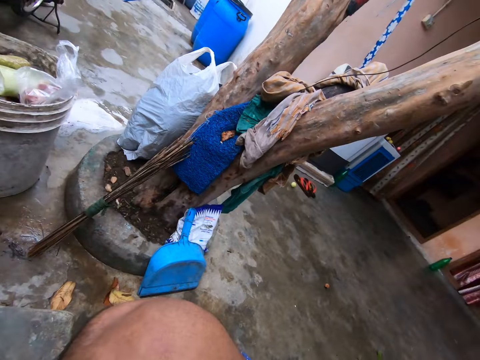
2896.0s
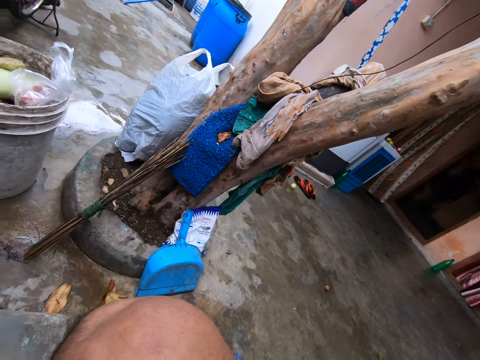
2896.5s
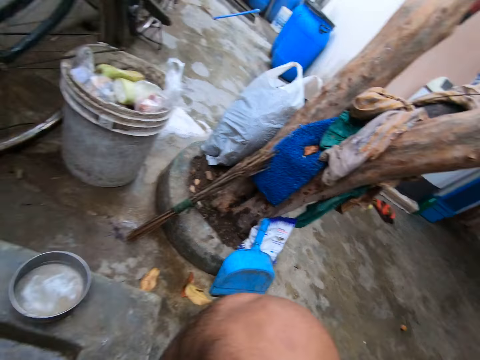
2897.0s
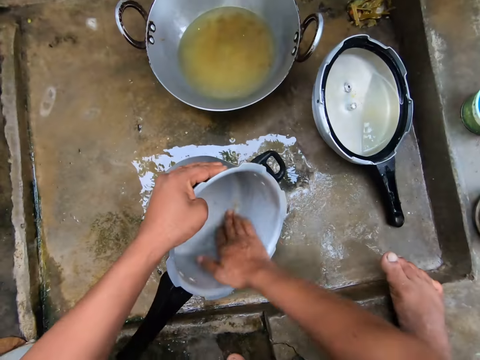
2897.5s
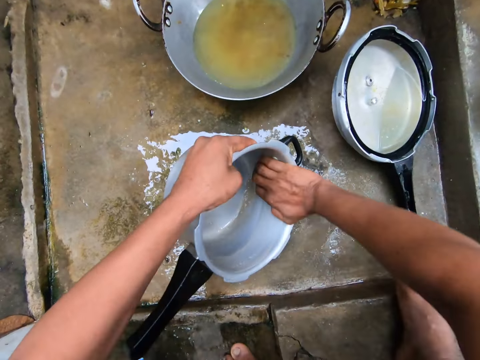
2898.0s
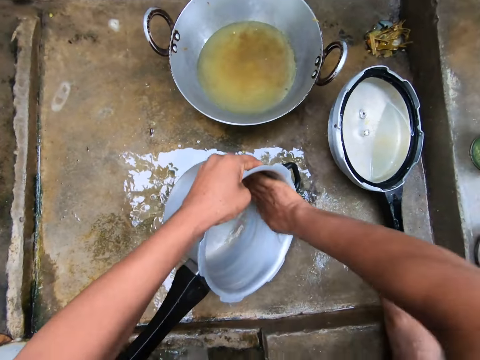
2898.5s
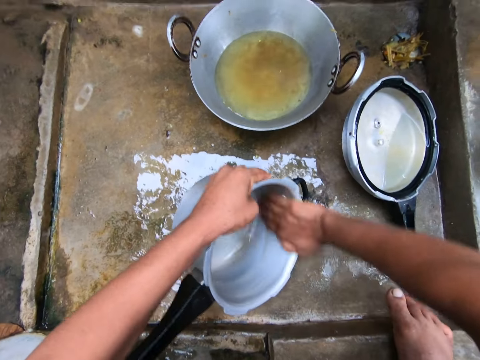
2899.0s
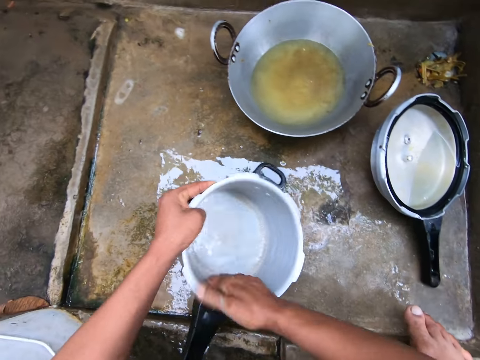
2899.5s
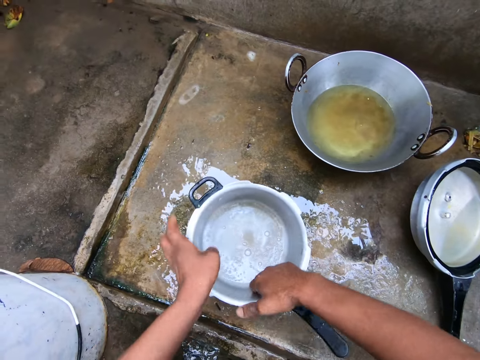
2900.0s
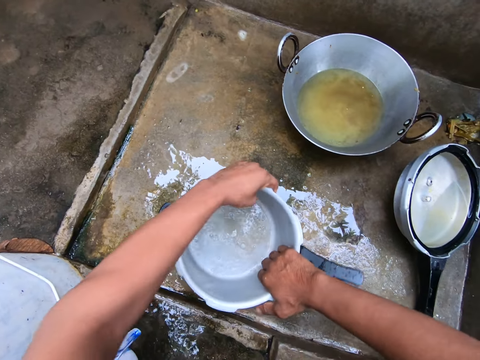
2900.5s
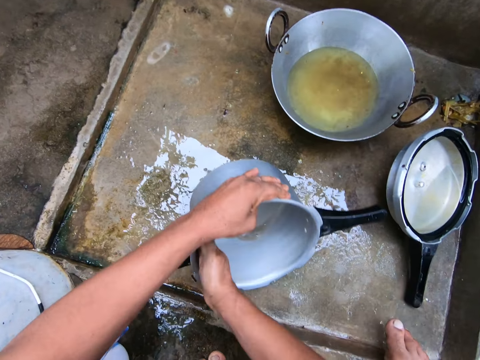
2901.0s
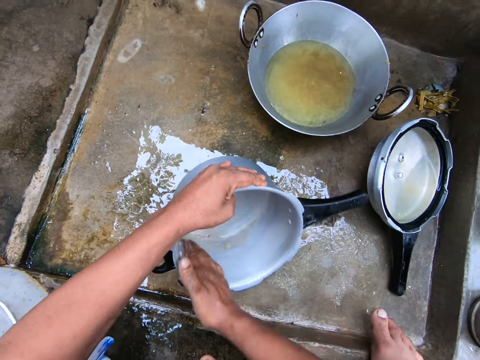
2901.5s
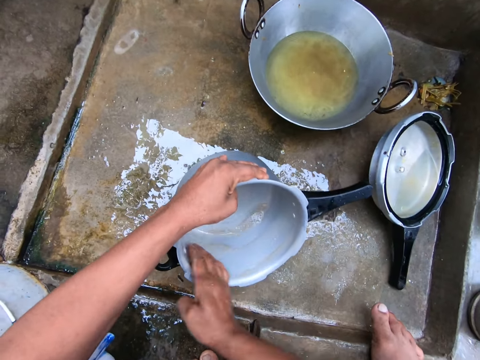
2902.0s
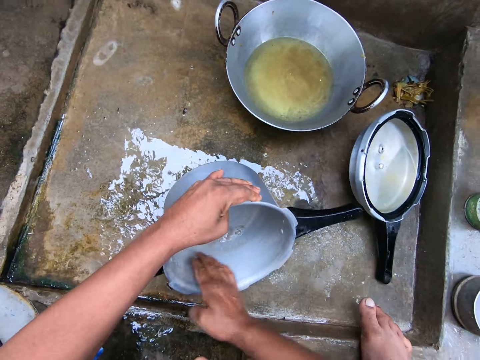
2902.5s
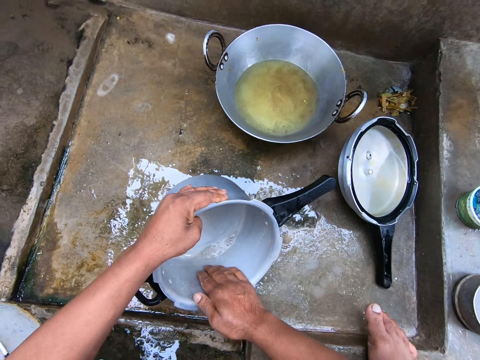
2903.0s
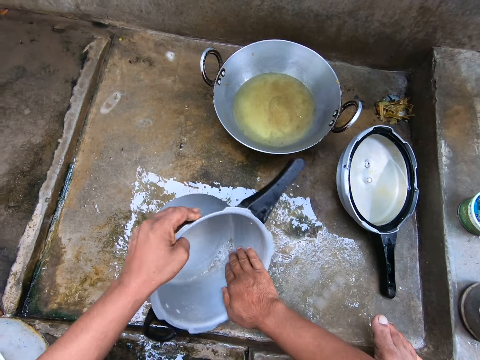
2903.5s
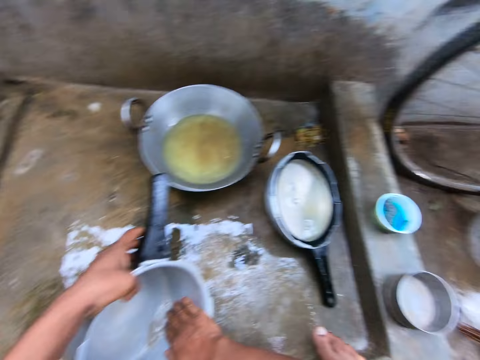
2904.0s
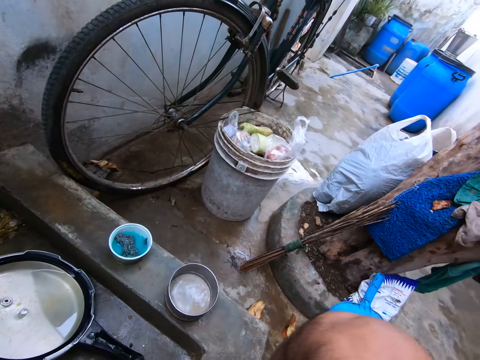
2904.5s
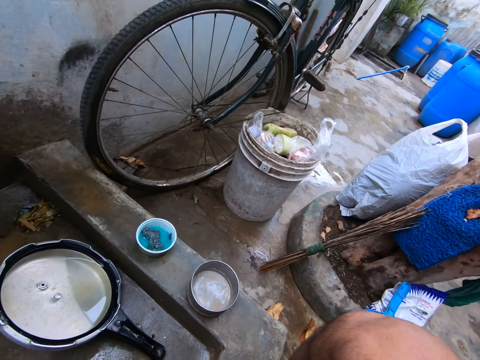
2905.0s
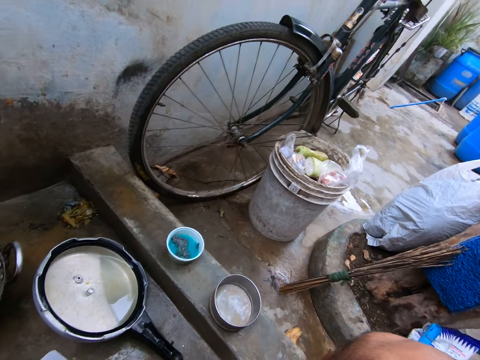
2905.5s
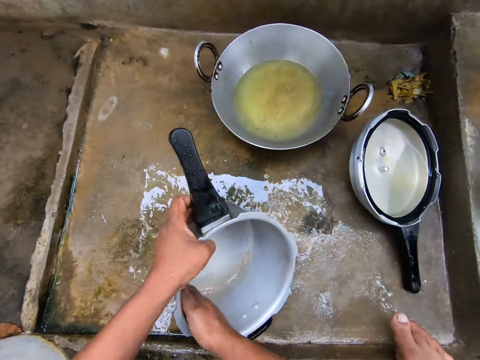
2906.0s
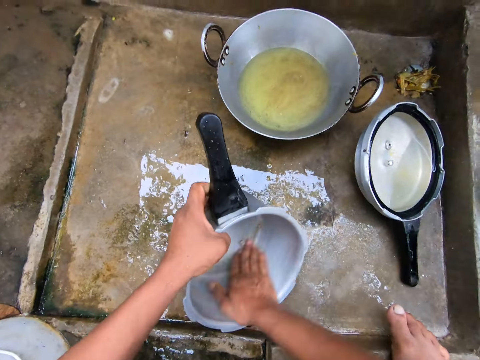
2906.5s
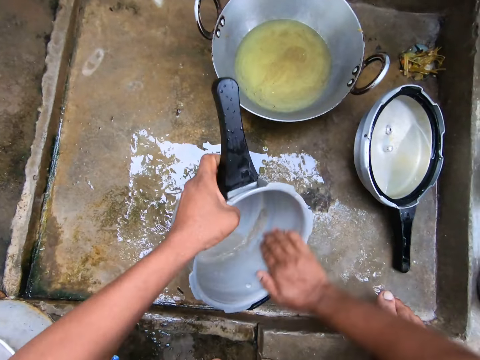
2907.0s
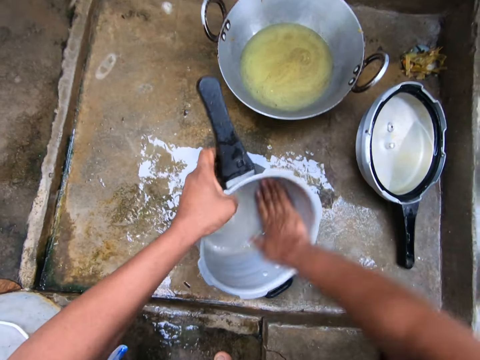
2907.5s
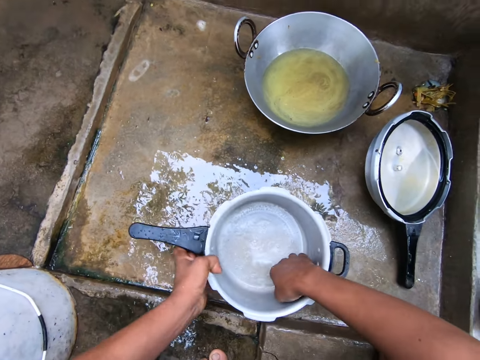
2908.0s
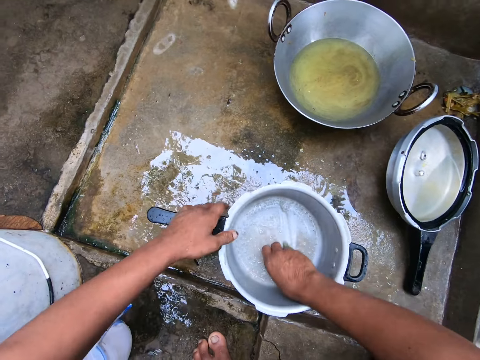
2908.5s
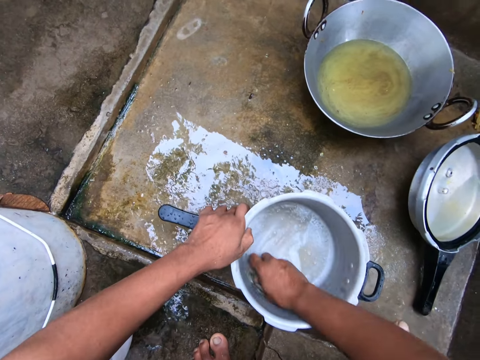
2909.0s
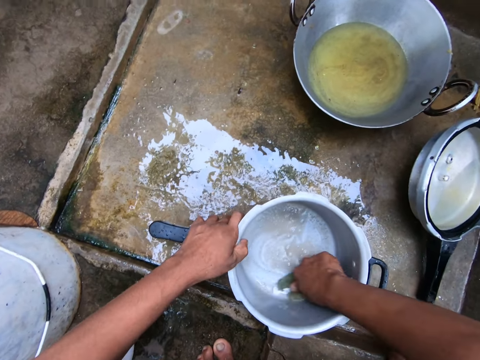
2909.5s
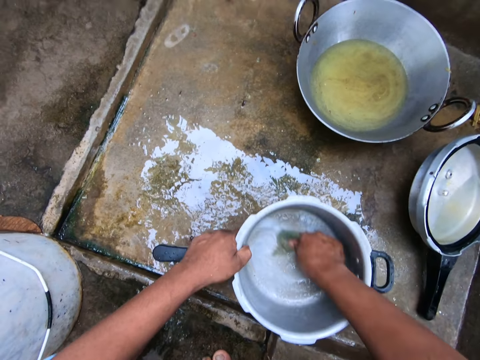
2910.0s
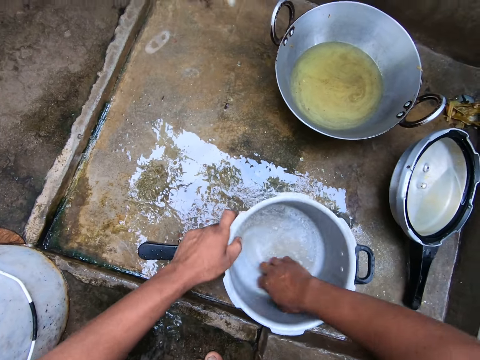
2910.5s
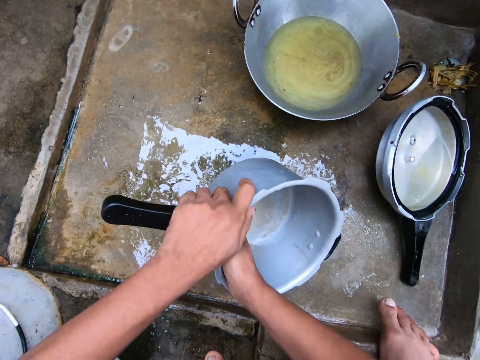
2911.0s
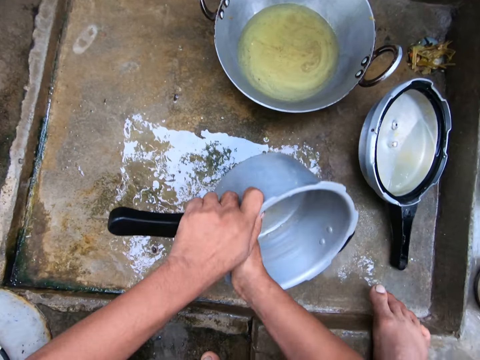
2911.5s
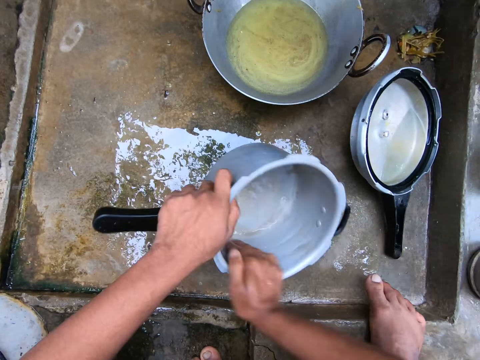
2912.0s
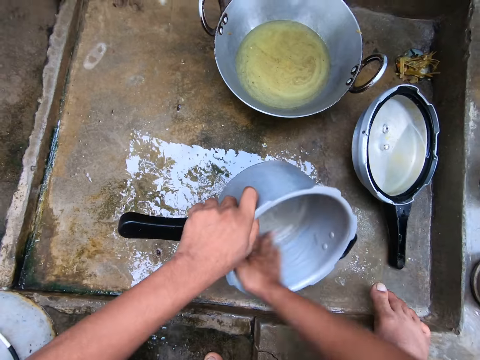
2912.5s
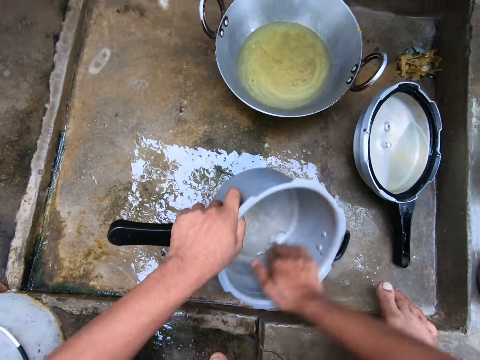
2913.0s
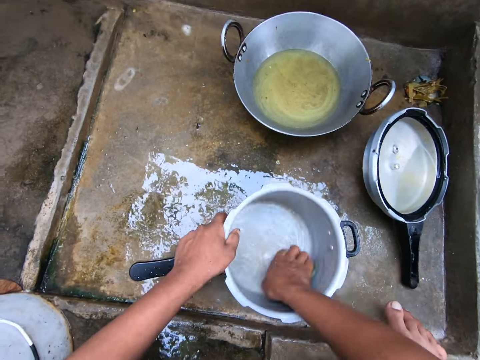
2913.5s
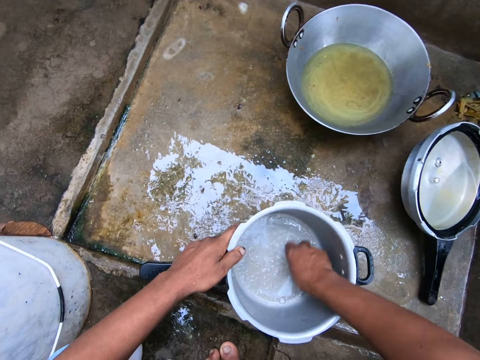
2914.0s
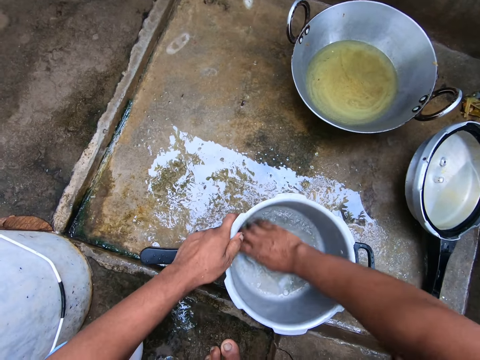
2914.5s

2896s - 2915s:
The camera wearer looks back. They talk to a man. They wash the cooking pot. The man converses with the camera wearer. The camera wearer talks to the man. They wash the cooking pot.

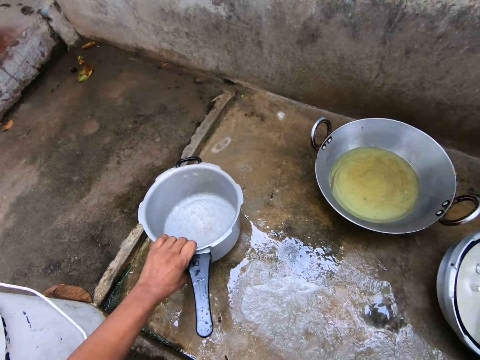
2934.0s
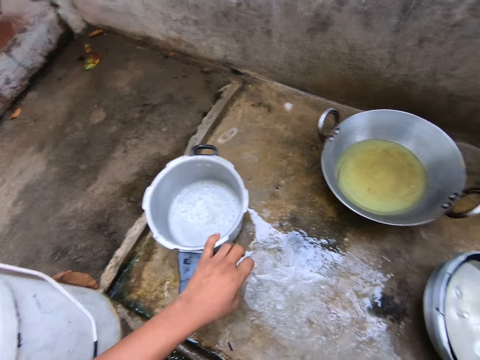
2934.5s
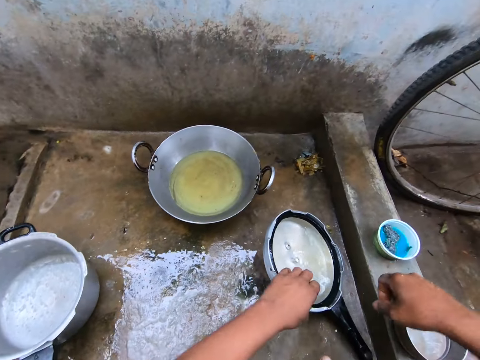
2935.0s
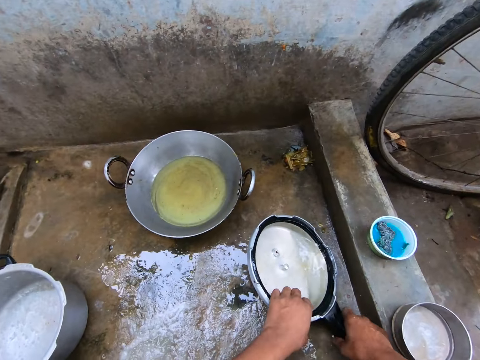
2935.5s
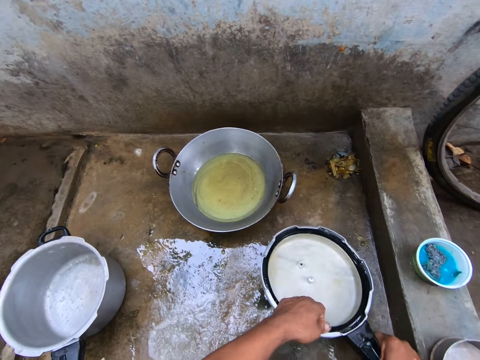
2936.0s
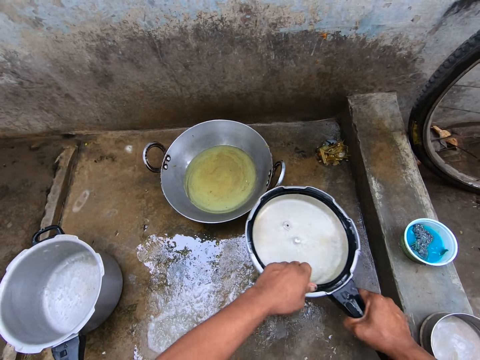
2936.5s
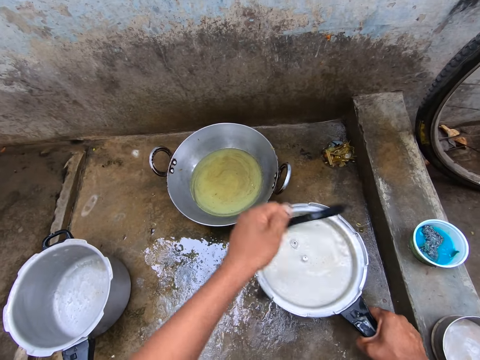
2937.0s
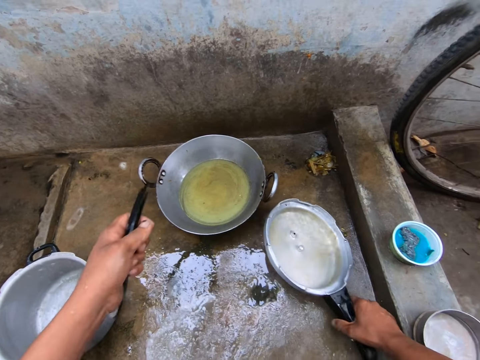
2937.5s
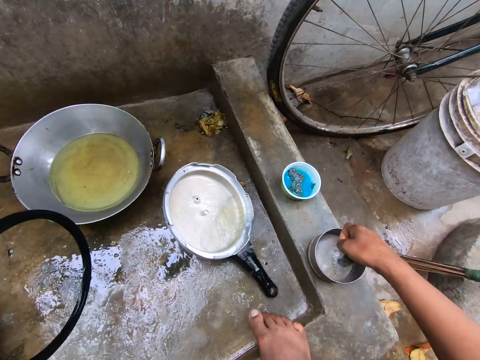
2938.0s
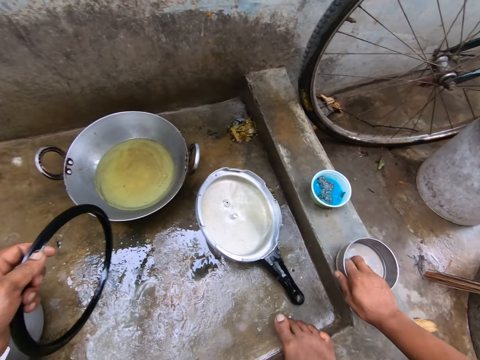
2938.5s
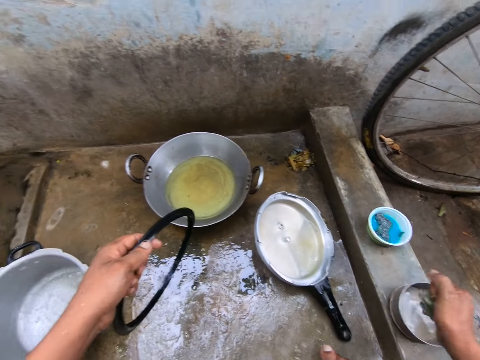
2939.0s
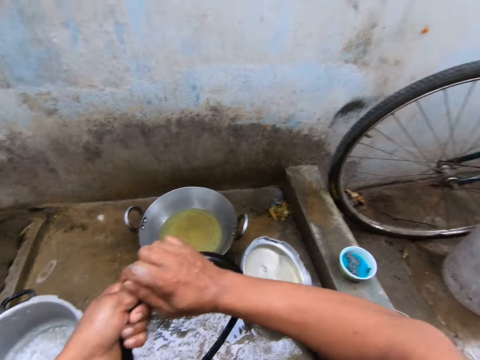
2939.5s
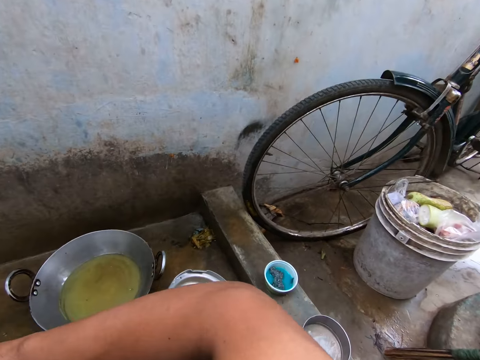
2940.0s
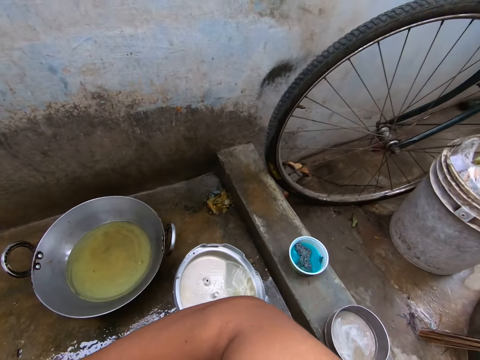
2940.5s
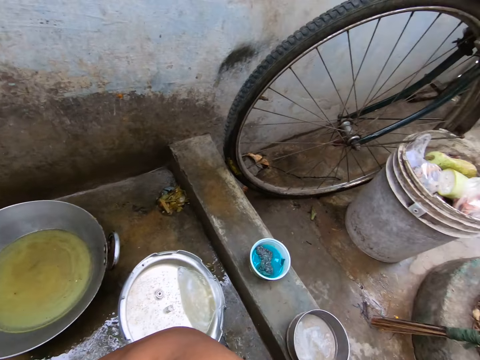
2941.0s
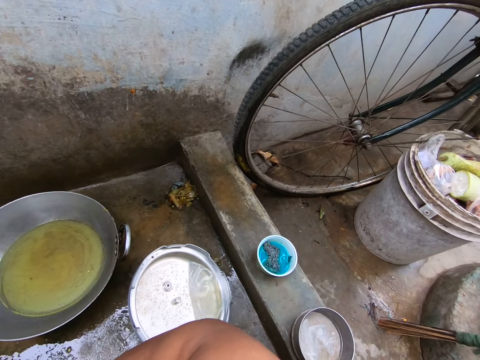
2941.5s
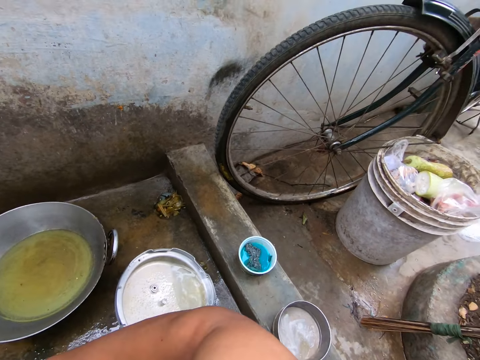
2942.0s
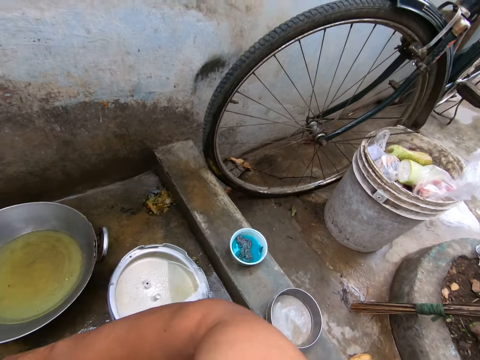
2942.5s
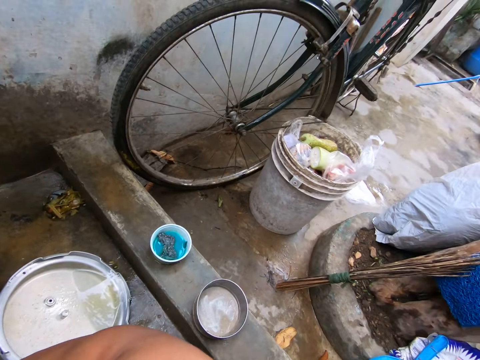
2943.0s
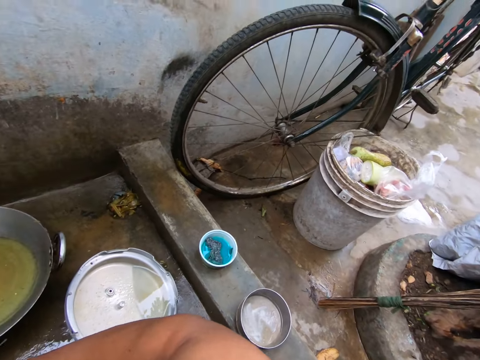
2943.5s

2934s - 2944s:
The camera wearer lifts the cooking pot lid. They remove the insulator from the lid. They shake the lid. They place the lid on the slab. They scrape the sponge on the bowl. They apply soap on the soft scrubber. They stare at the floor.
